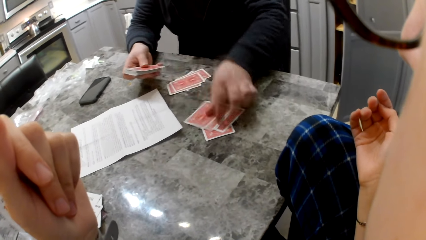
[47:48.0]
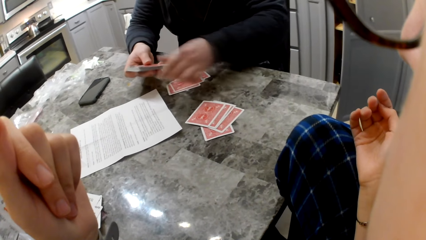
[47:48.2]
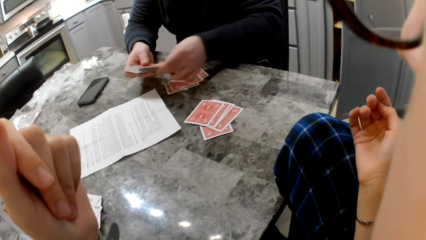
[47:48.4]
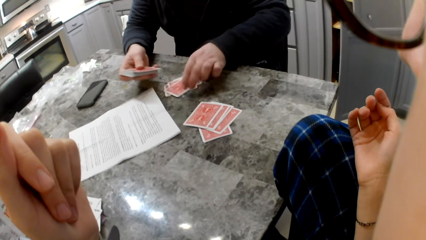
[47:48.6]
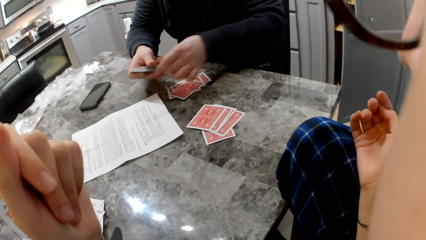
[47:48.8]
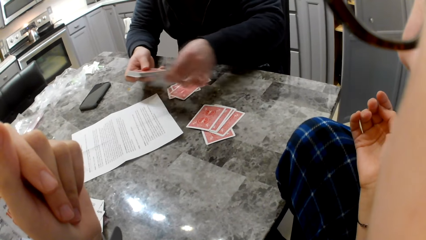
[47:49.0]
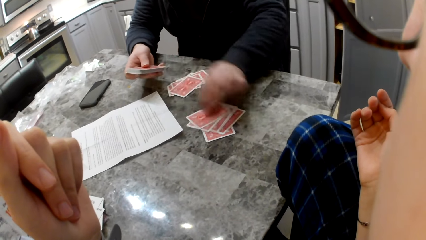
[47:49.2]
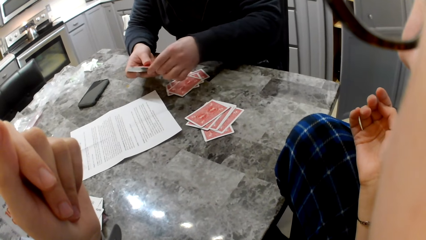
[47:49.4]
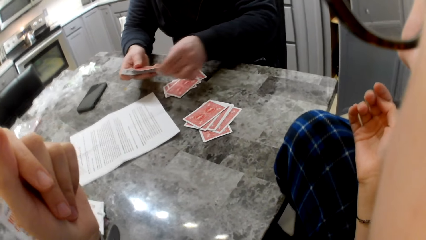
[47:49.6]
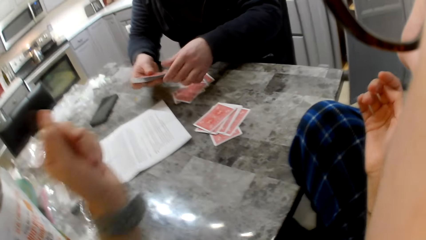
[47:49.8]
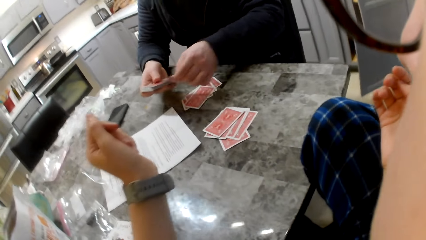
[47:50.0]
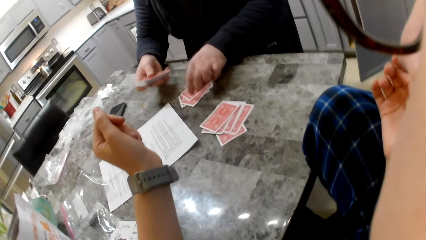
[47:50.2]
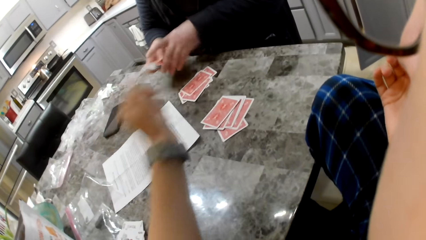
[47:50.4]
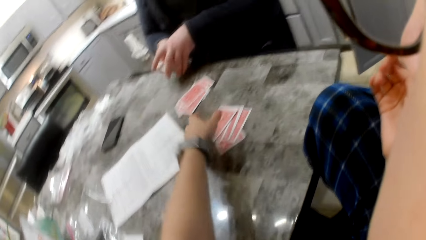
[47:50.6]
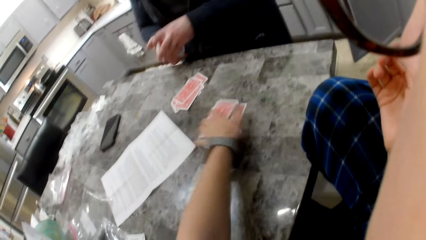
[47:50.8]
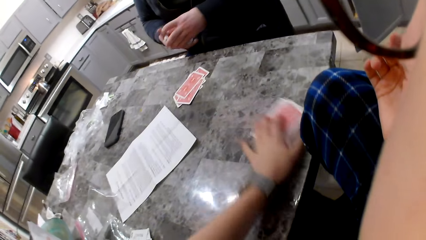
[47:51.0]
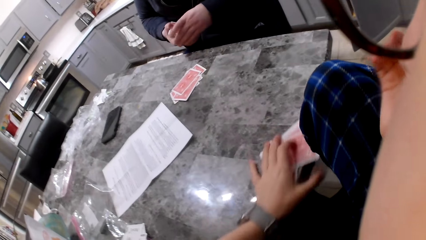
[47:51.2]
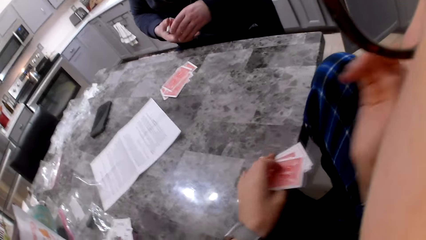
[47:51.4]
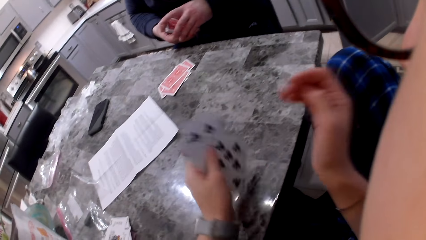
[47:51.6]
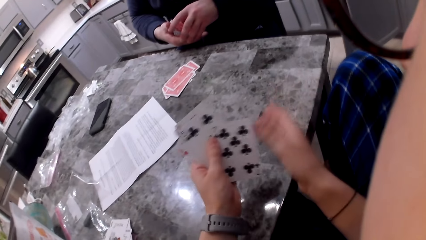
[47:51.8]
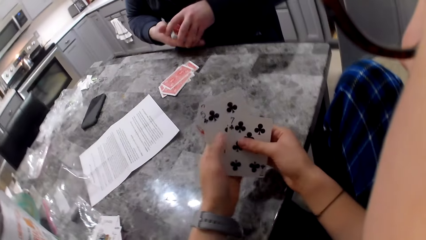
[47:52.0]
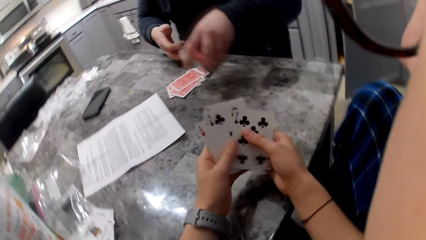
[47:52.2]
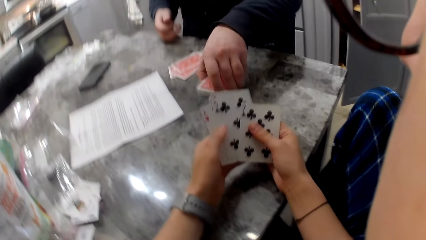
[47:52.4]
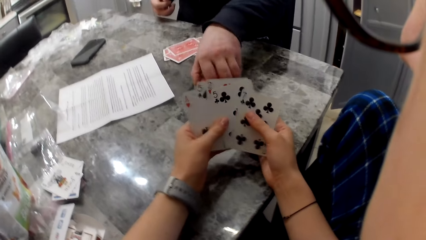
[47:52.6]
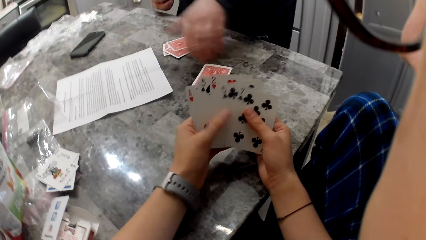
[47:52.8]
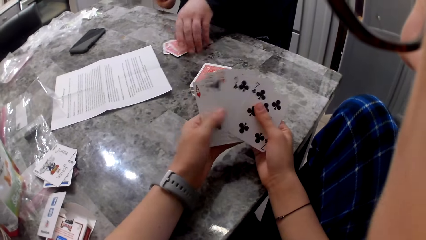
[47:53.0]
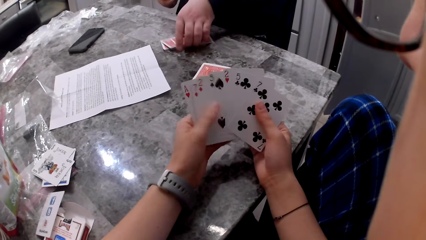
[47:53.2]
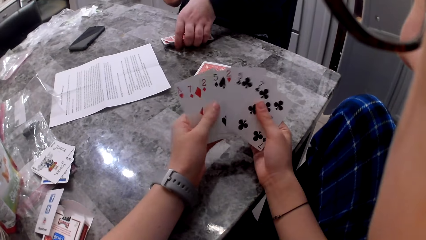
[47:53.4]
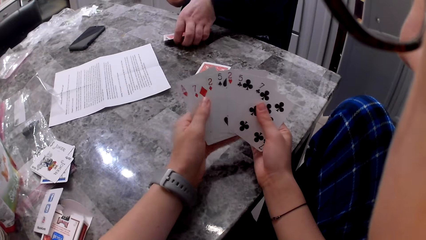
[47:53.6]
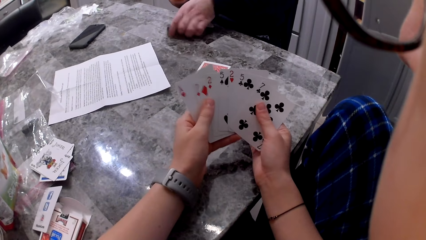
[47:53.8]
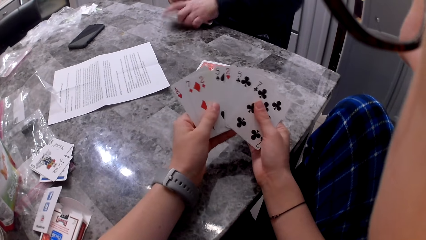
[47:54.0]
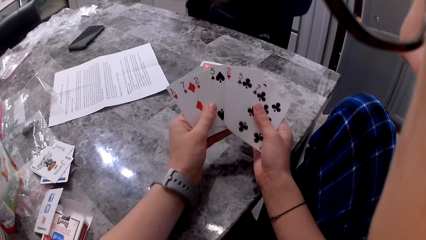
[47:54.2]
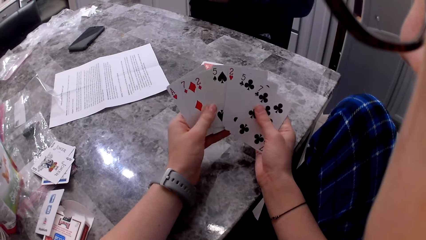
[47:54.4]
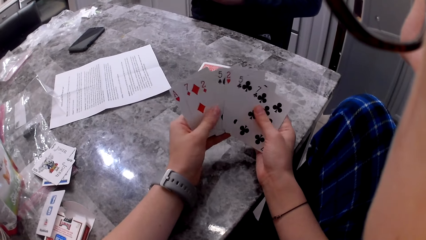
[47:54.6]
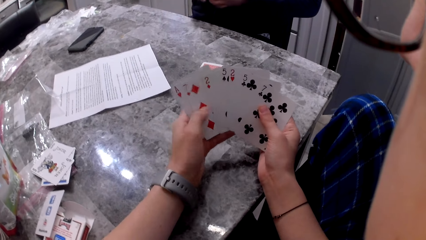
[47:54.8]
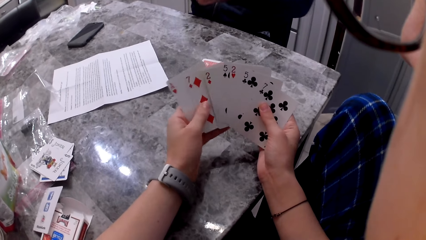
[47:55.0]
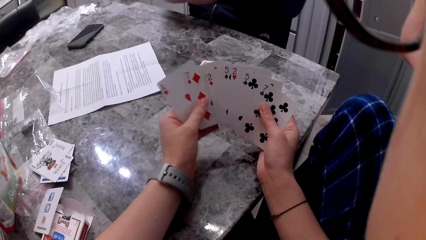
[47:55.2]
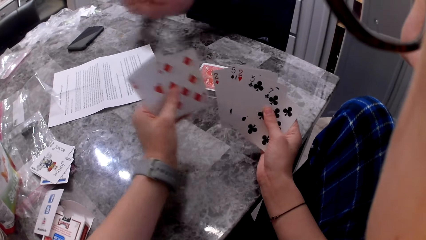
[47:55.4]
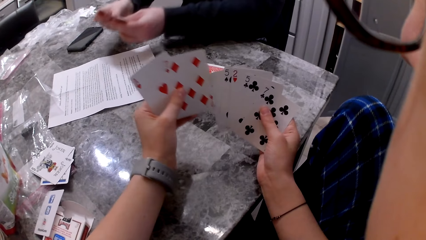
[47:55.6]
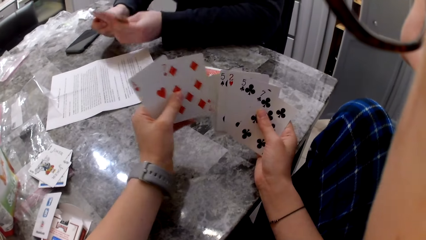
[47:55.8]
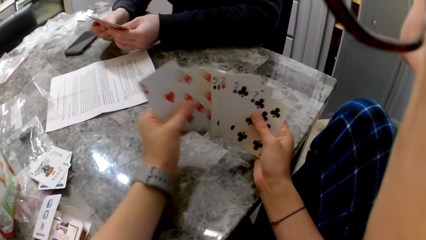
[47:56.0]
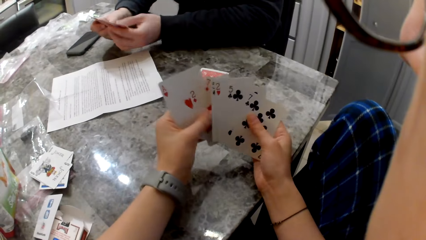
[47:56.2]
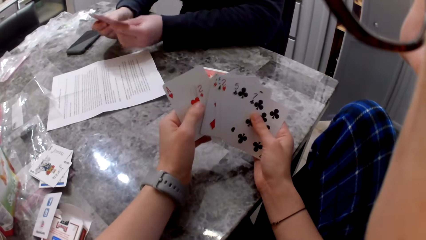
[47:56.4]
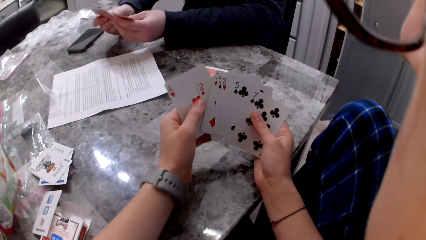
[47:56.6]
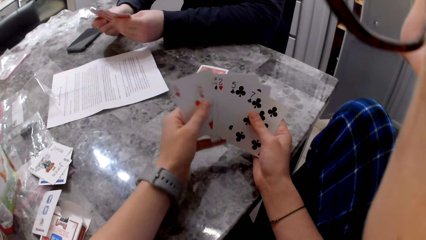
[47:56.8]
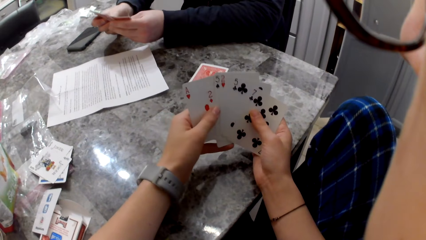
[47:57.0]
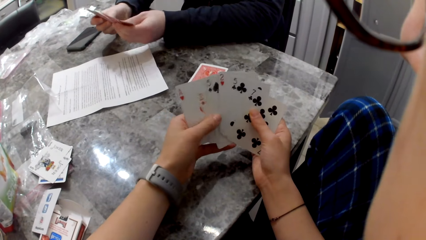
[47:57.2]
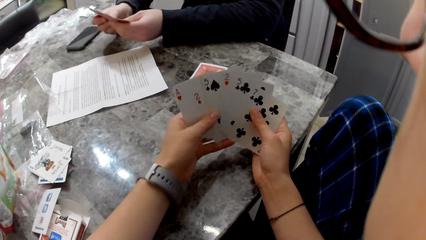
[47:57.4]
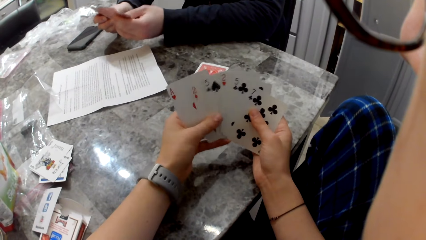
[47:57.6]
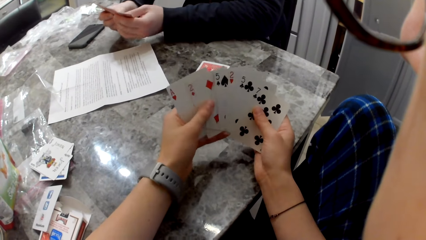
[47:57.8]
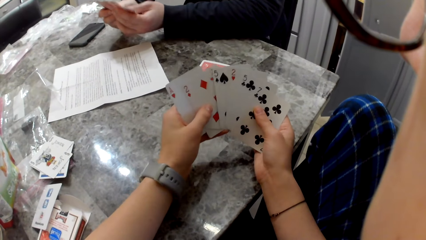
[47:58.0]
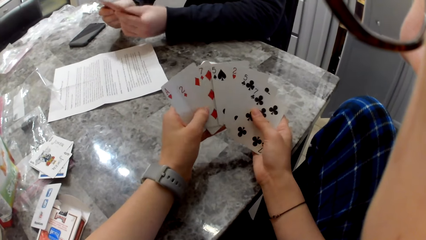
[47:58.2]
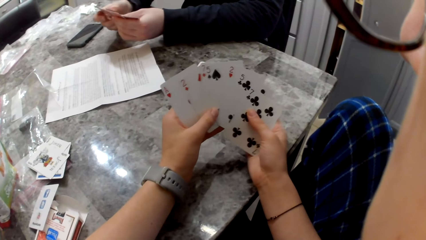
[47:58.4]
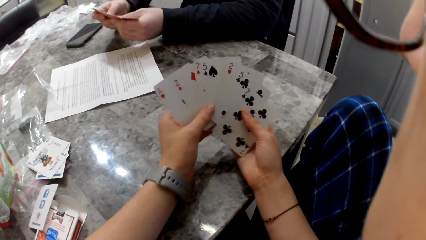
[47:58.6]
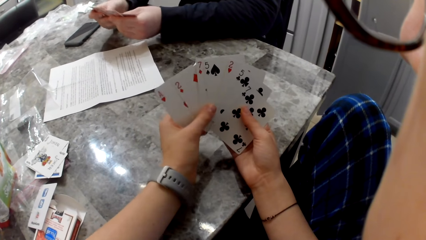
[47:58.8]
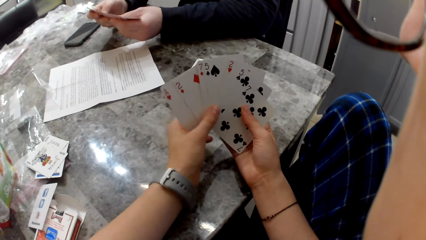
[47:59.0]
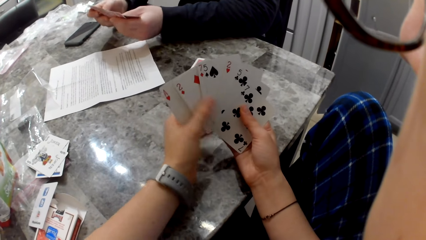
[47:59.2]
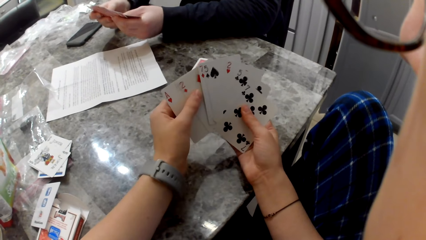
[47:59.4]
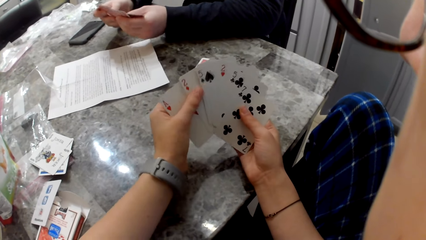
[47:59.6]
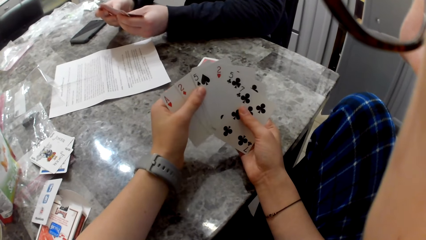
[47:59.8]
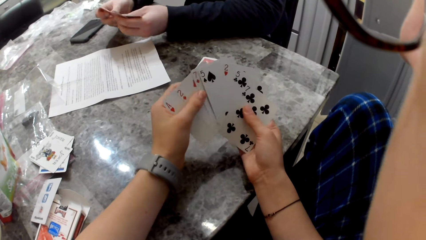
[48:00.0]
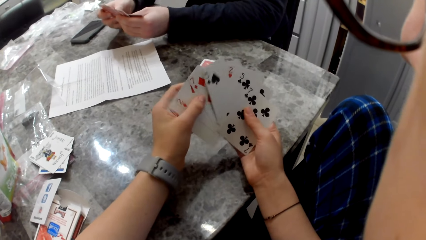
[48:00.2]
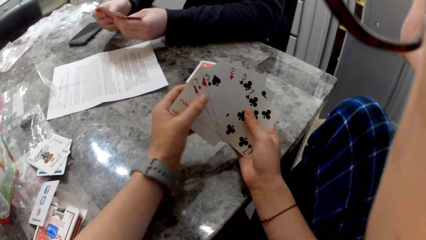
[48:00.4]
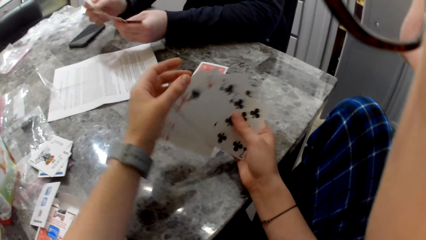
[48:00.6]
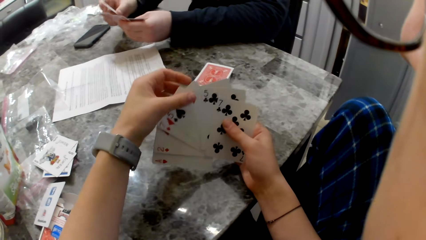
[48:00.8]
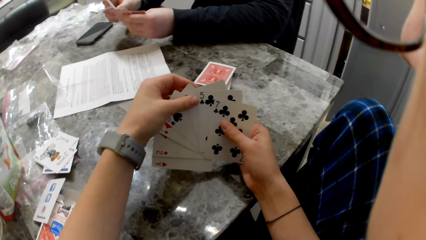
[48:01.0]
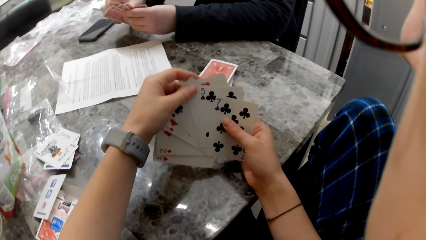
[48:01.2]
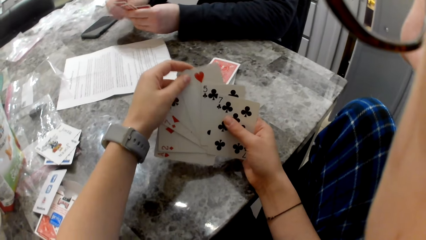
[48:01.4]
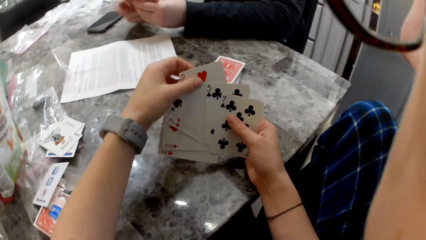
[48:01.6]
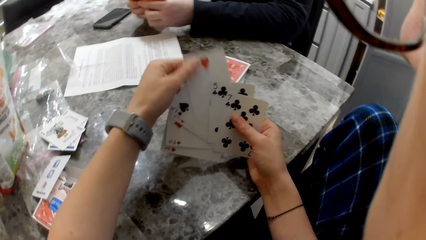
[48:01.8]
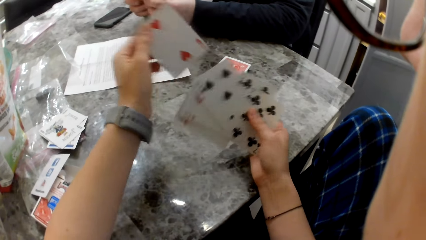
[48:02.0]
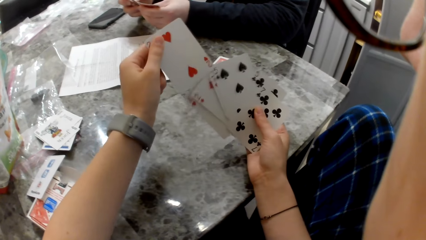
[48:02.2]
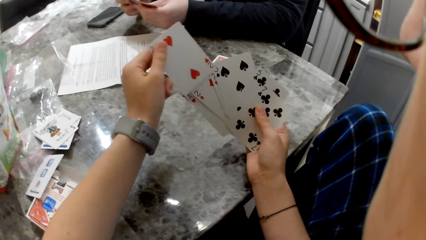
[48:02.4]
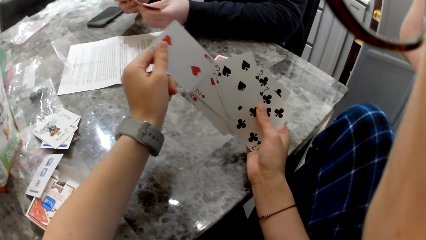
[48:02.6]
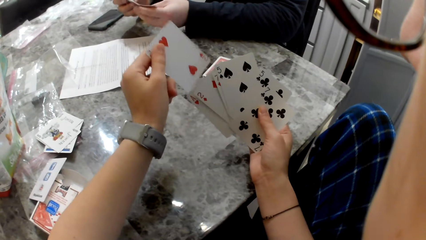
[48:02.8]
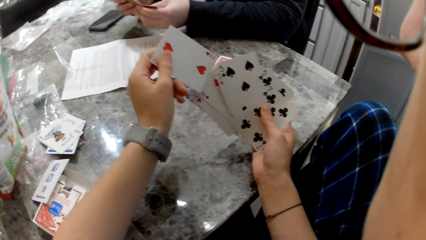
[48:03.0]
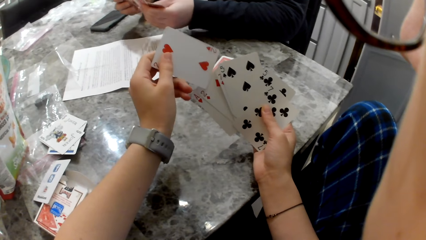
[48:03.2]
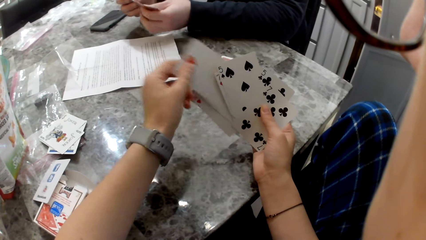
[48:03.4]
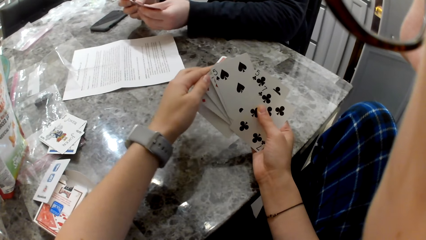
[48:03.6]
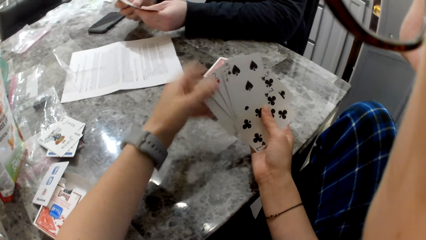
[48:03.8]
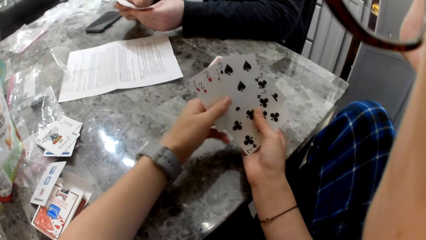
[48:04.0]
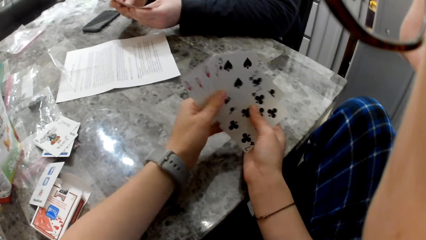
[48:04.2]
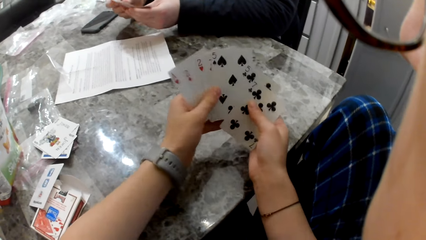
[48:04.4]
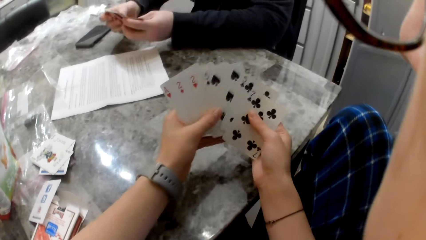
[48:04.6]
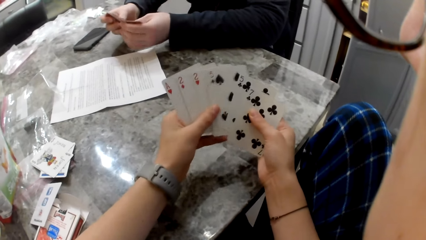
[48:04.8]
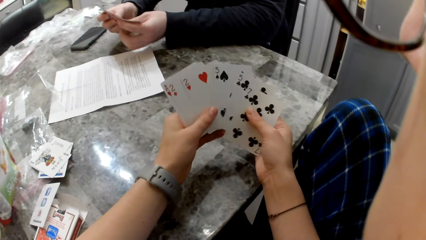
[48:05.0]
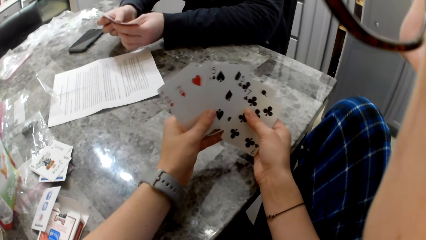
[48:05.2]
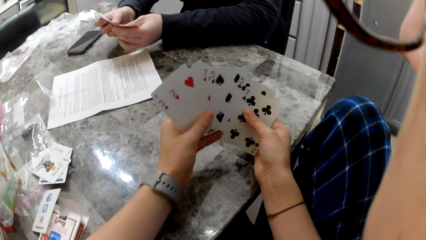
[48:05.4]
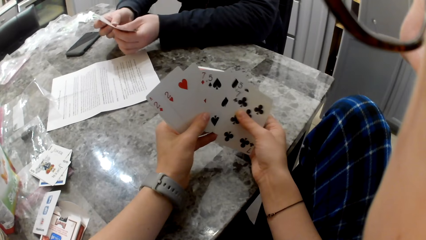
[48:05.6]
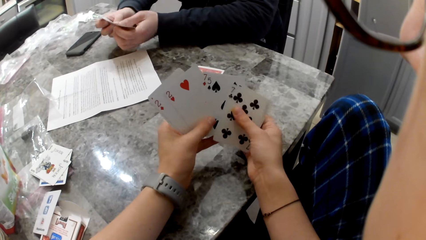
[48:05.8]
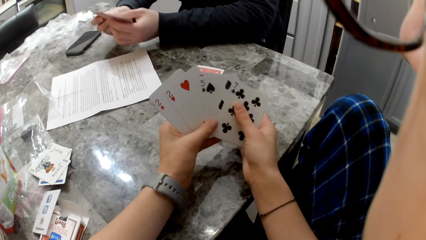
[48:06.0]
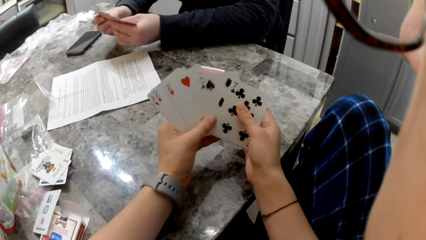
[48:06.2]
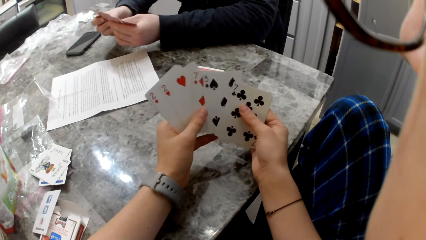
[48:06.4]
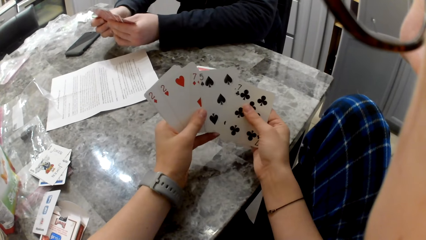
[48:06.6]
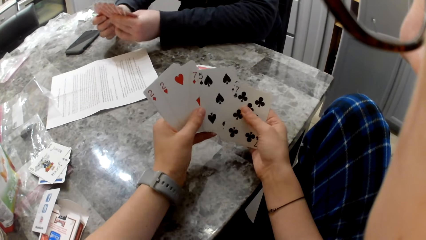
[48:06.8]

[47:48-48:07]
The camera wearer moves the cards on the table to her hand. A man drops the cards on the table and takes the cards on the table. The camera wearer arranges her cards. The man arranges his cards.
